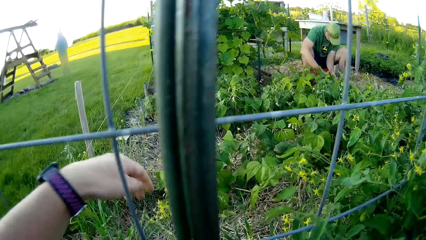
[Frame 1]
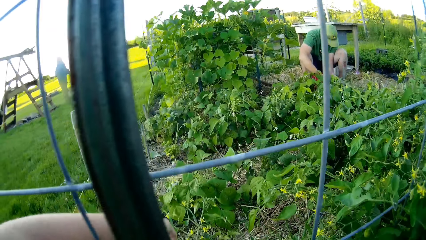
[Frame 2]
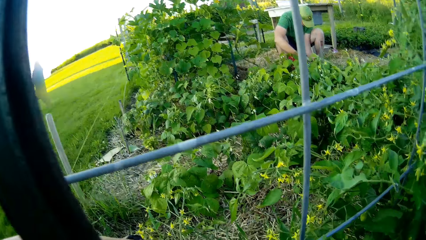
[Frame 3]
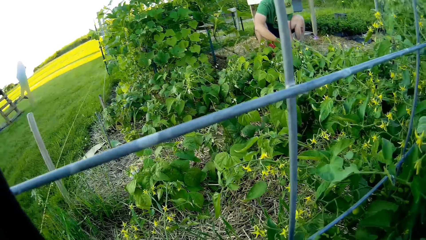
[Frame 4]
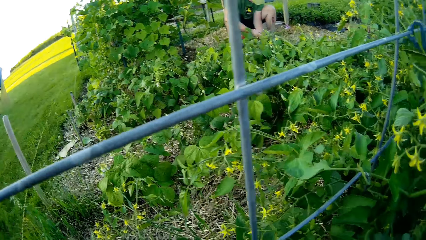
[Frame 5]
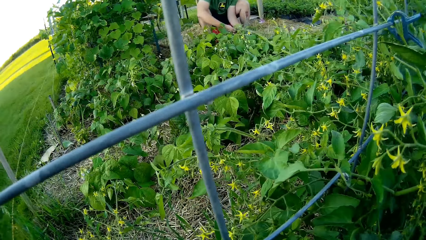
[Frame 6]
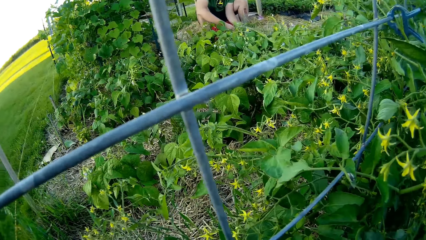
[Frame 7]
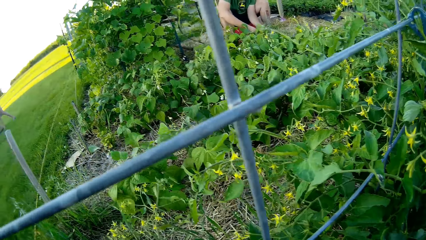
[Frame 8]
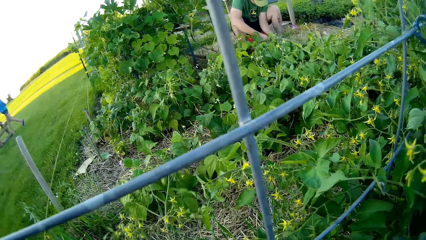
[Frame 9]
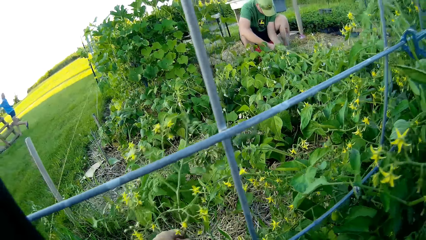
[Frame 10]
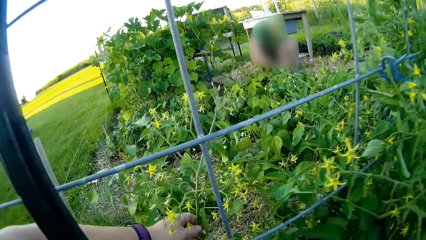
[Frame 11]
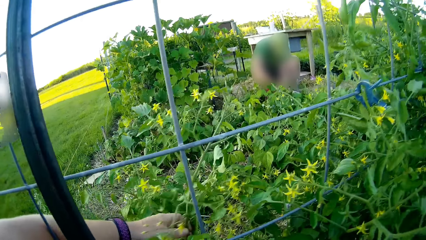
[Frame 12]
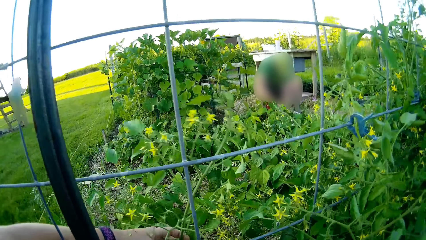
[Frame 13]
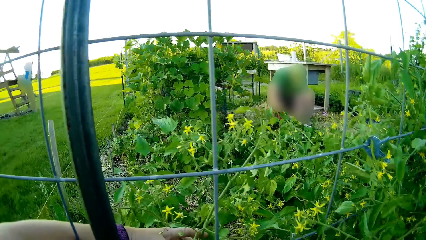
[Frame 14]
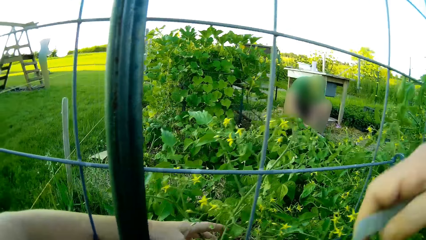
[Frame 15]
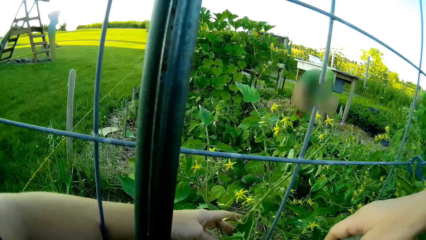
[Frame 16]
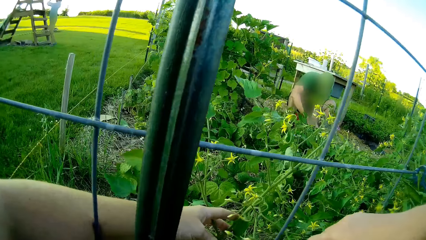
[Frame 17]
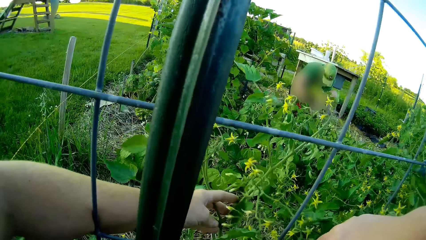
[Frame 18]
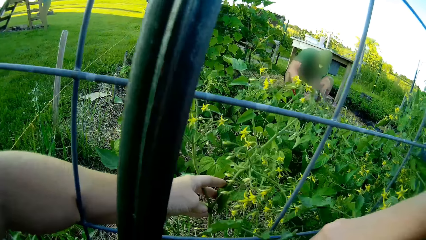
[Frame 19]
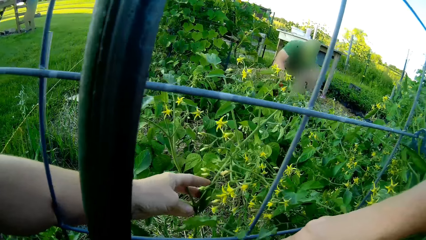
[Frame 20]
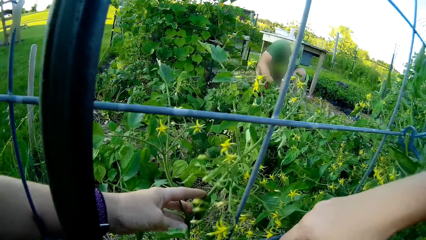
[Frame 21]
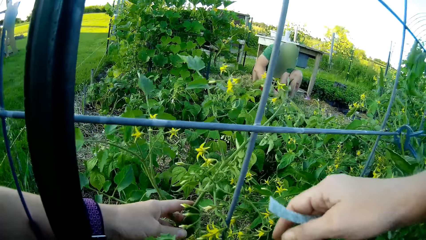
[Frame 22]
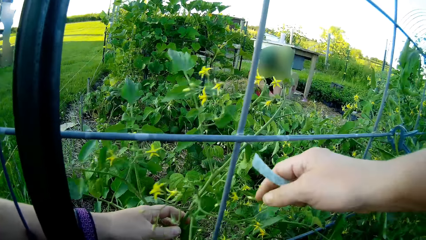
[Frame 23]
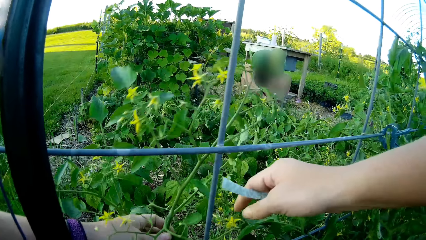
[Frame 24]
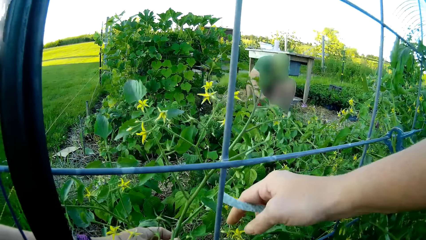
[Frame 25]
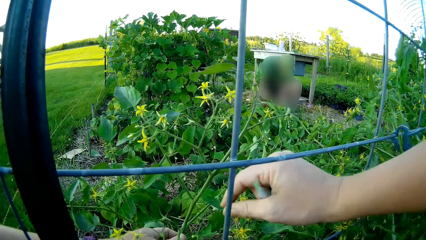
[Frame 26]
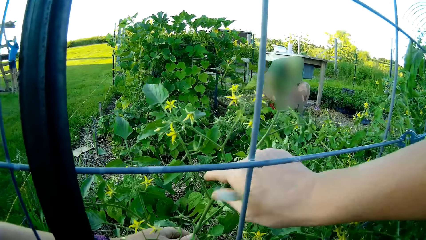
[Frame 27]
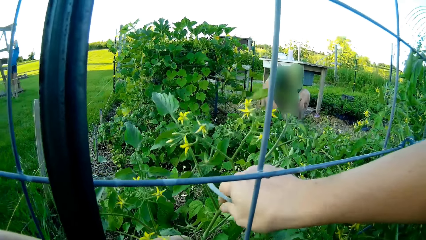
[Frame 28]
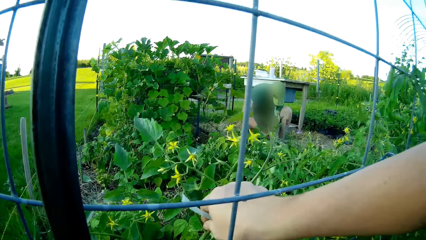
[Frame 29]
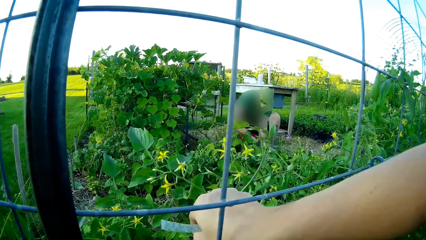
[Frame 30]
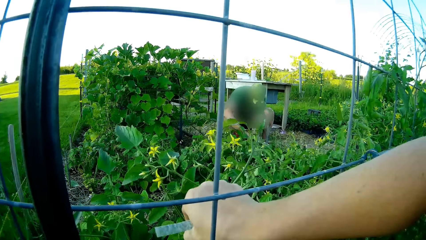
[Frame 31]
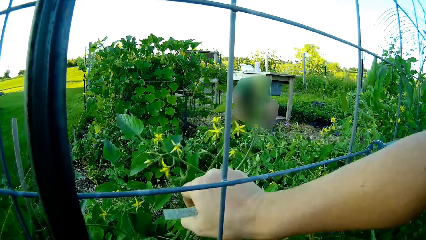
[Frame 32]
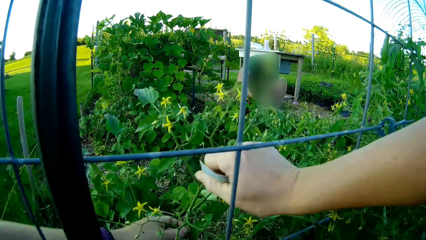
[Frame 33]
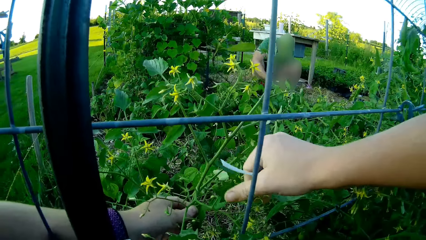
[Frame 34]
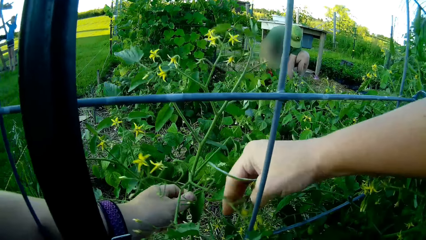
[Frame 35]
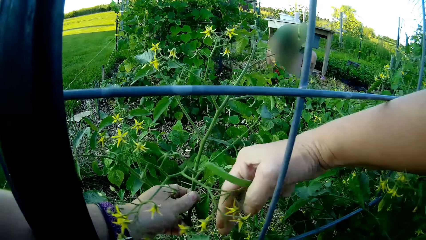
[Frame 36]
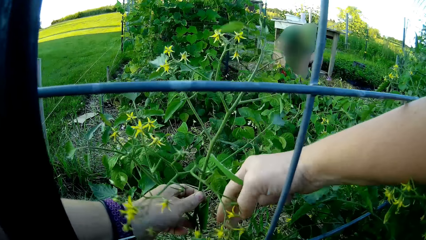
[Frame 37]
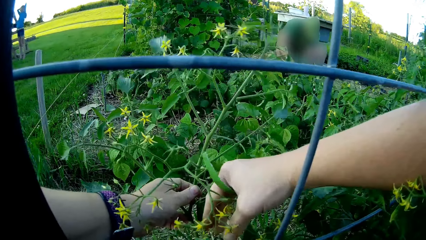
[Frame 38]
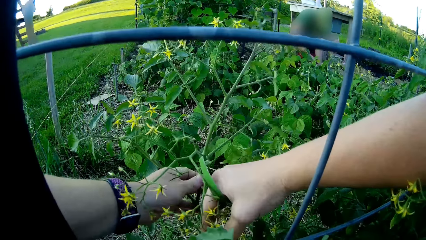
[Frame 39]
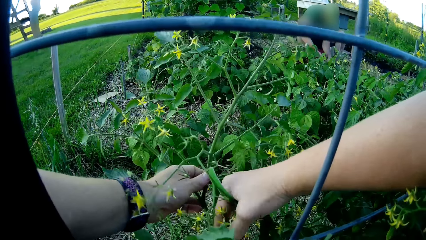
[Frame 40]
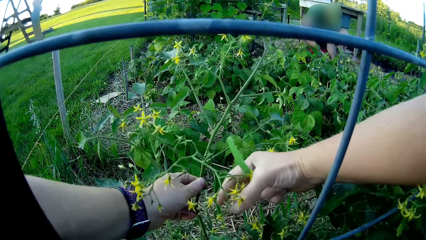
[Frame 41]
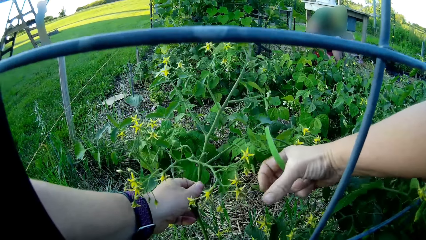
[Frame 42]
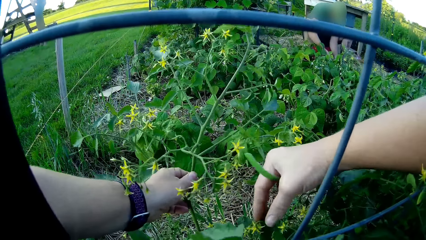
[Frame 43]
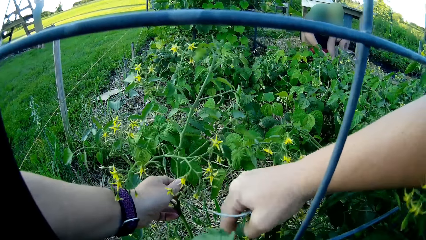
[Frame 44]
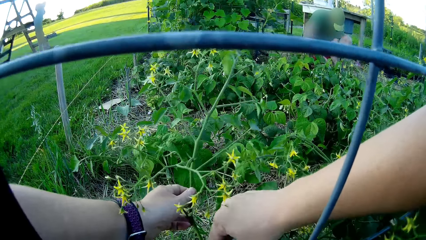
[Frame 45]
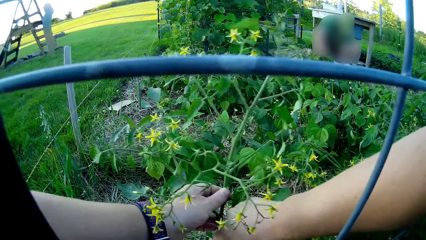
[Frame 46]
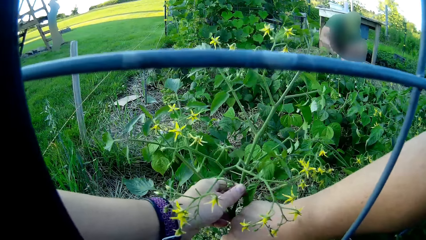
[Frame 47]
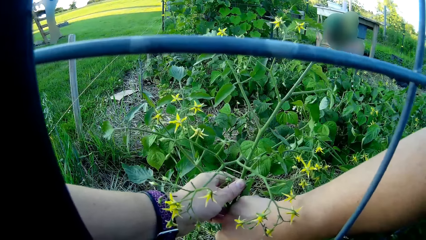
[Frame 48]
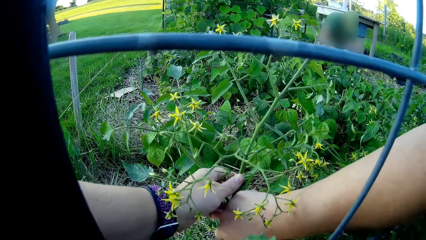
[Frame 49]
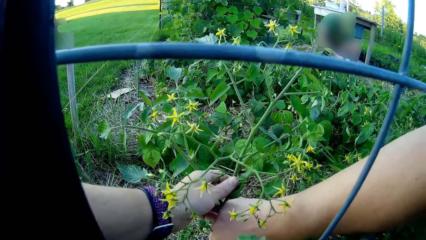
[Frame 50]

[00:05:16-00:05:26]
The camera wearer passes her hand across the wire. She ties the tomato plant to the garden plant grill. She adjusts the tomato plant by the wire.

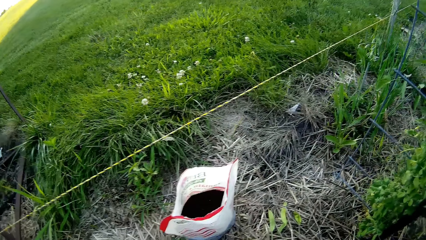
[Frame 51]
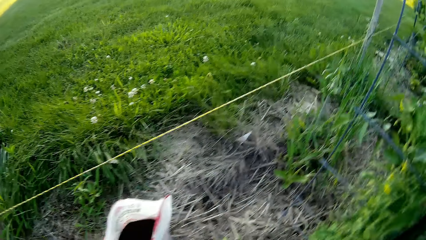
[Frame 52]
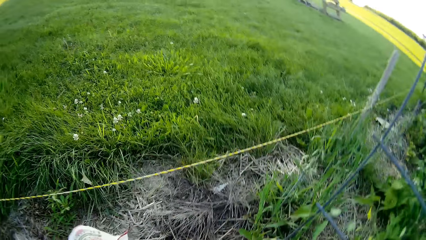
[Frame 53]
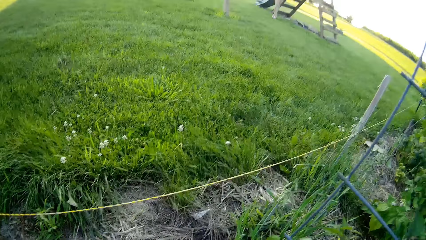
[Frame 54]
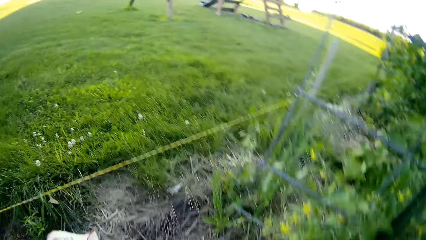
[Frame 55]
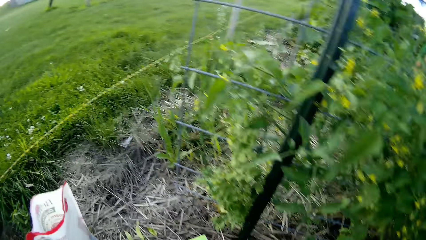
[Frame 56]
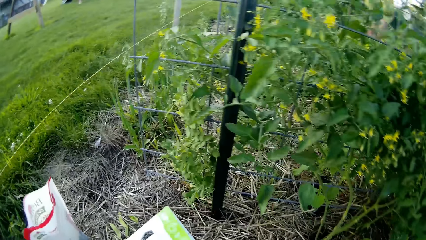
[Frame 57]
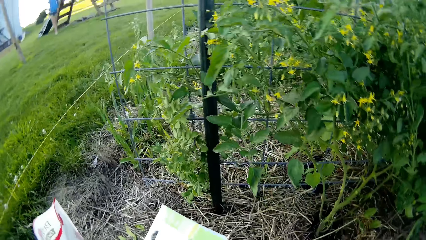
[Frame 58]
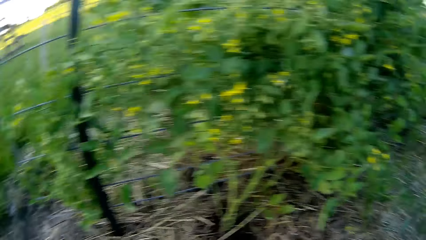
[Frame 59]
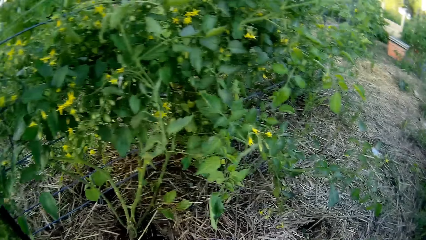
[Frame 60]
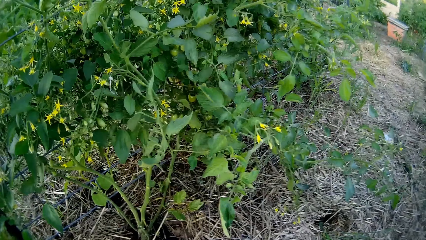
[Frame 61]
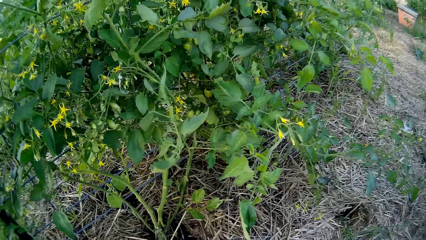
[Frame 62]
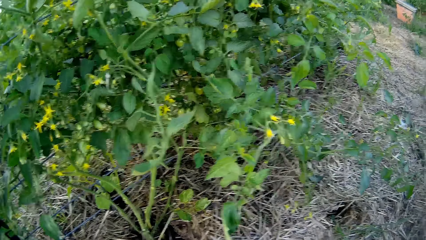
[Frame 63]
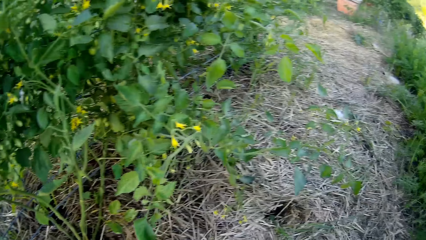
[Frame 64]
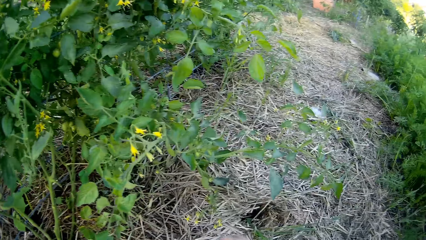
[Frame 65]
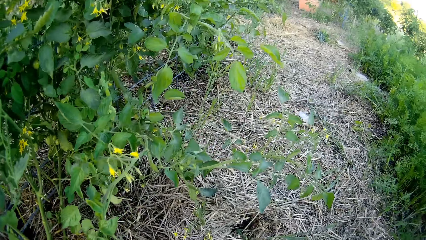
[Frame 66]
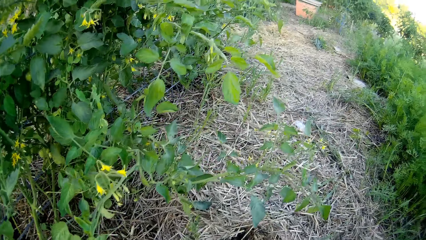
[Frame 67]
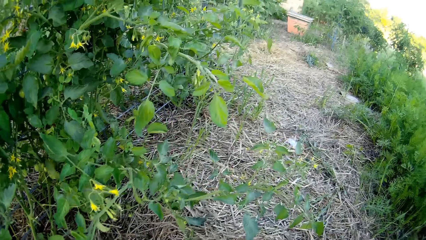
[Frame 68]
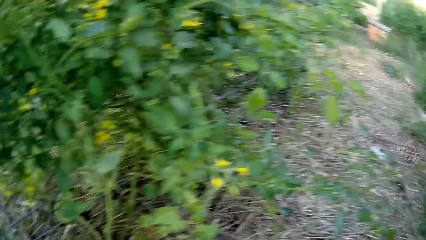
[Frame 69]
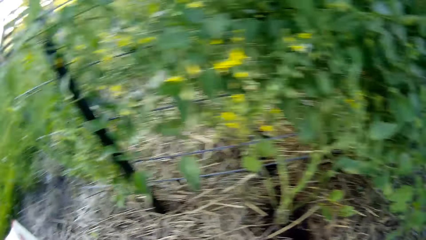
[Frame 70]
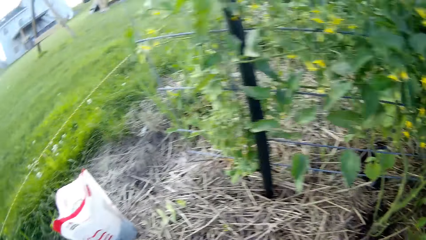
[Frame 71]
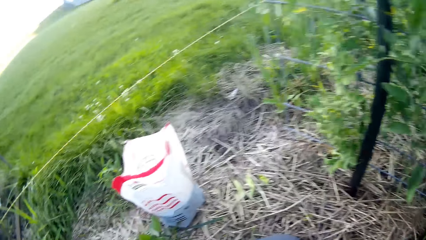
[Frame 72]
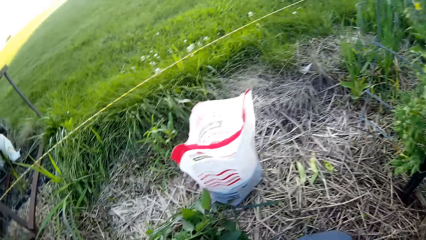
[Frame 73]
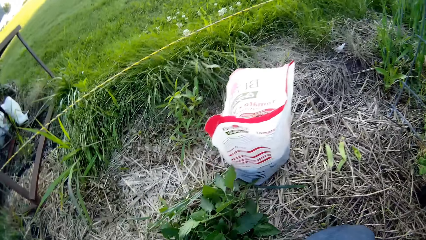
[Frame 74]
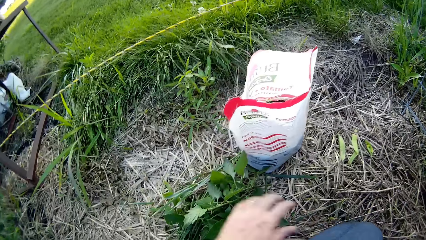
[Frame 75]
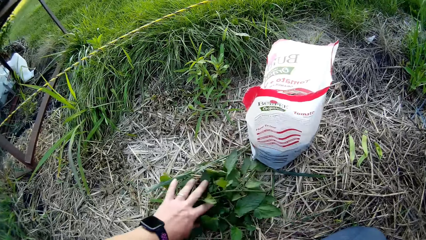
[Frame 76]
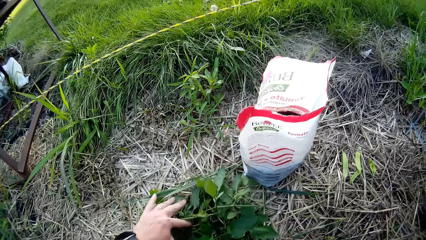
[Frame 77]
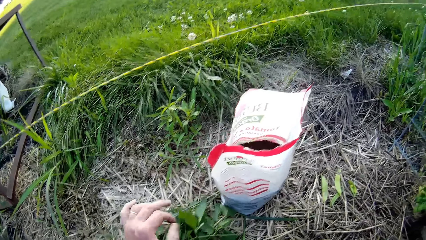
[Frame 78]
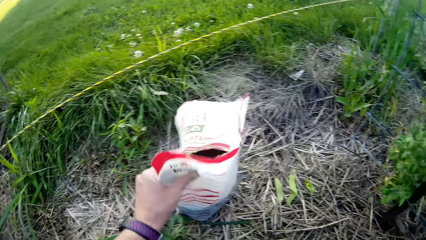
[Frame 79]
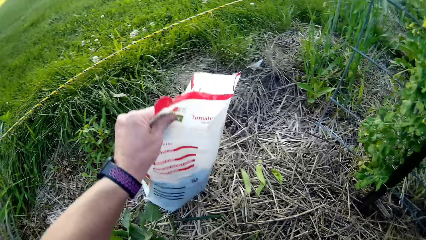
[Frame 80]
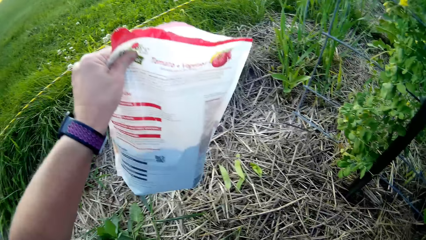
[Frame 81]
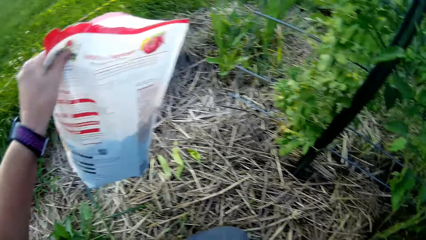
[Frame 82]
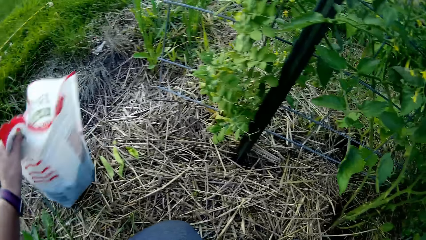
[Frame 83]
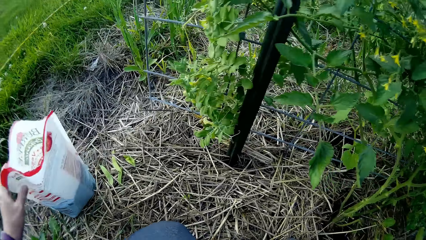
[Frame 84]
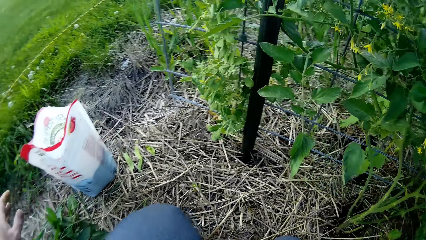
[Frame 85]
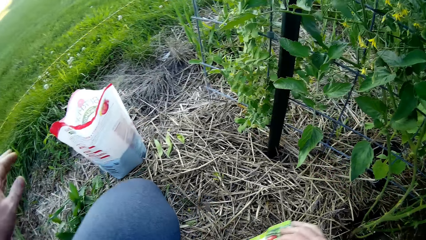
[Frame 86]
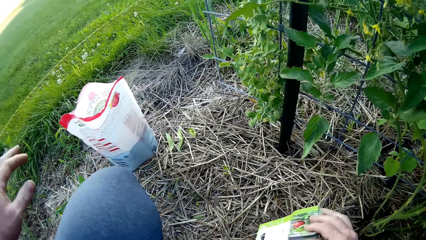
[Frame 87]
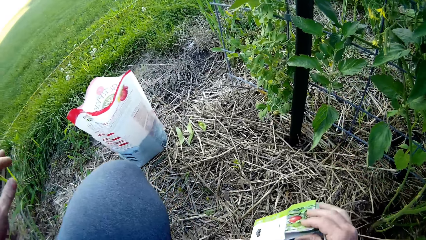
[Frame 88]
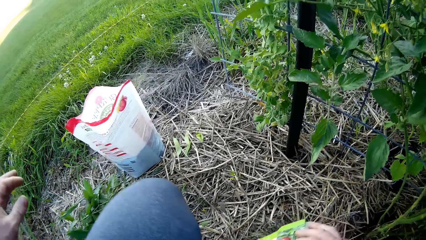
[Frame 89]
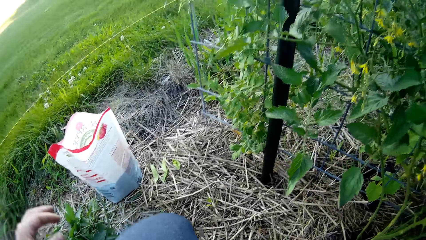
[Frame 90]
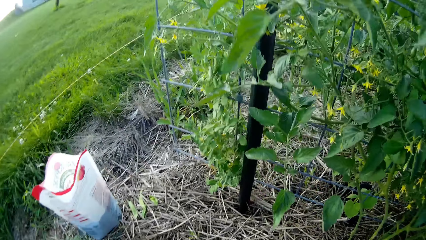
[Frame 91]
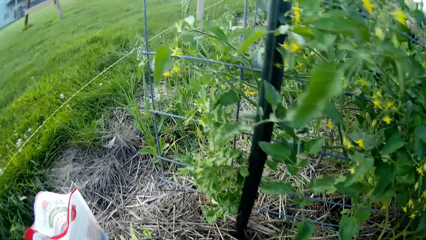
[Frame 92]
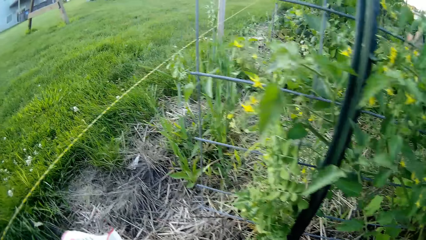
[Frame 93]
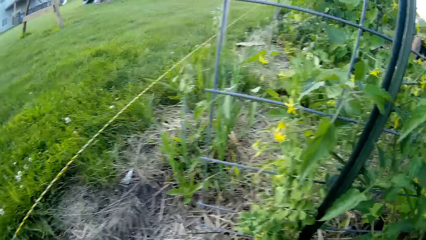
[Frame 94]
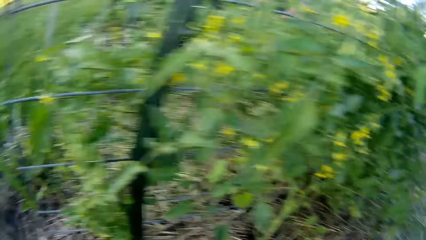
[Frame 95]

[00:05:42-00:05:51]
The camera wearer looks around the garden. They touch the plant leaves in the garden. They lift the sachet of top soil or packet of seeds. They place down the packet of seeds. They look around the garden.
